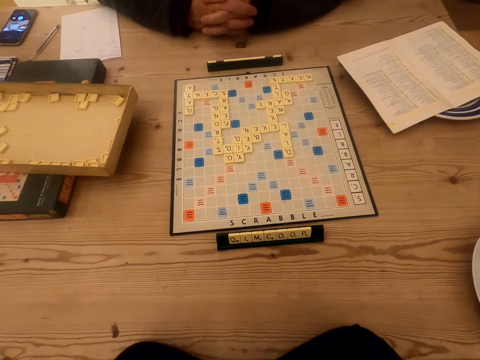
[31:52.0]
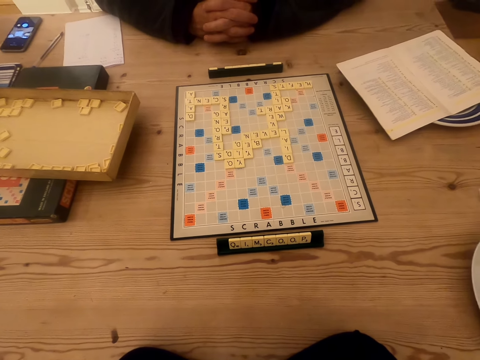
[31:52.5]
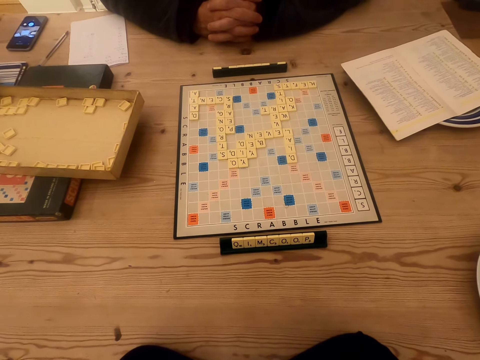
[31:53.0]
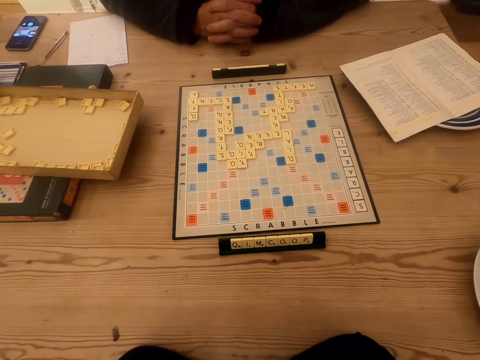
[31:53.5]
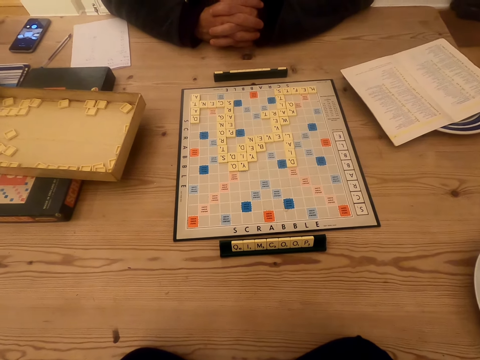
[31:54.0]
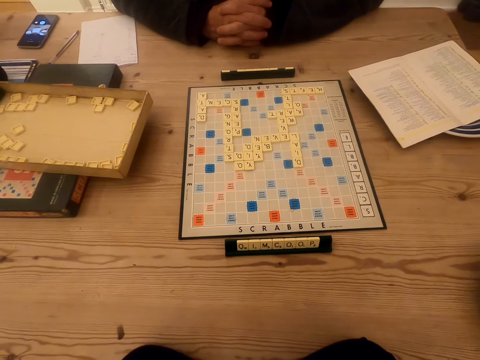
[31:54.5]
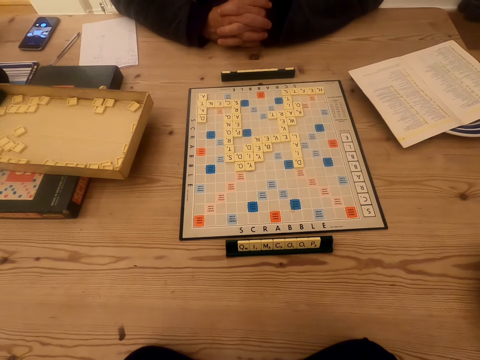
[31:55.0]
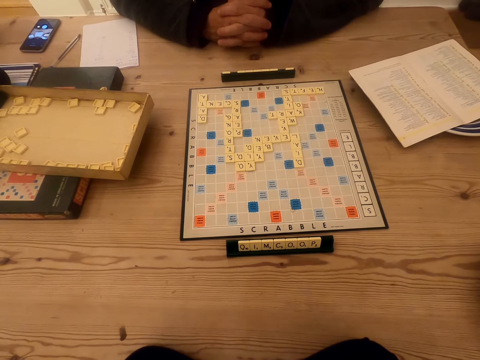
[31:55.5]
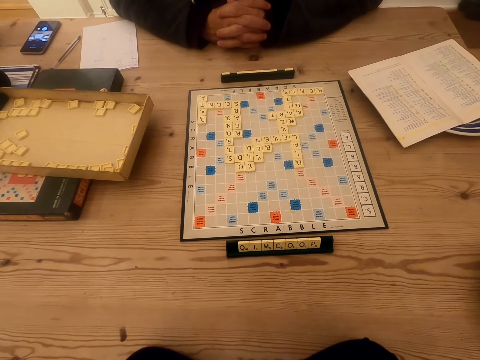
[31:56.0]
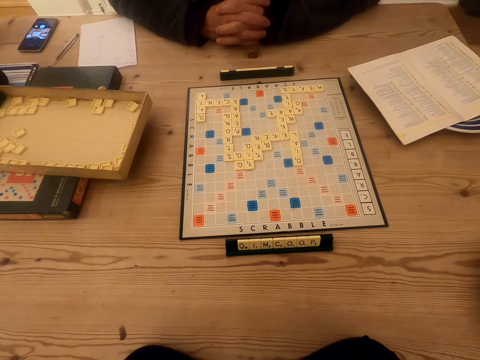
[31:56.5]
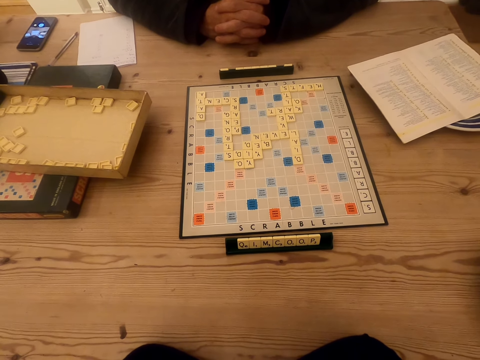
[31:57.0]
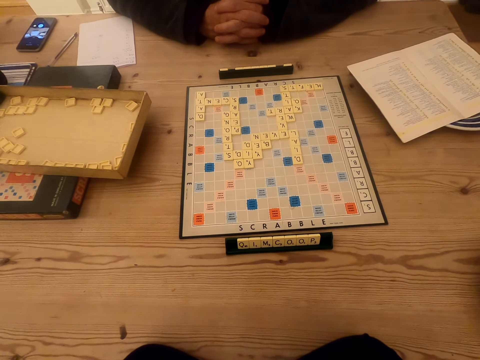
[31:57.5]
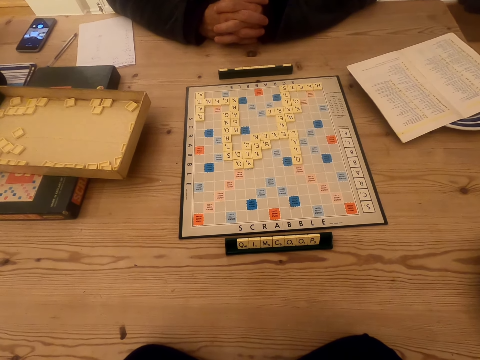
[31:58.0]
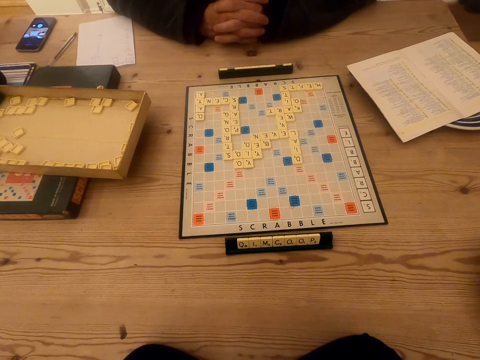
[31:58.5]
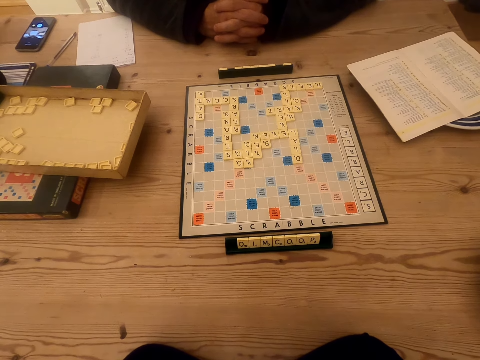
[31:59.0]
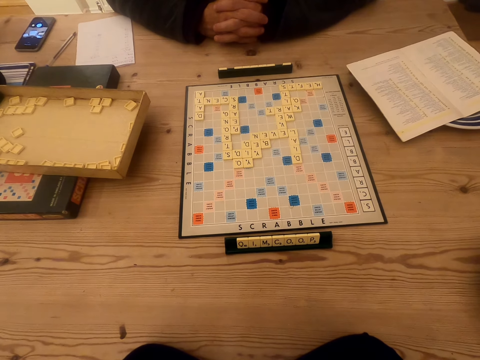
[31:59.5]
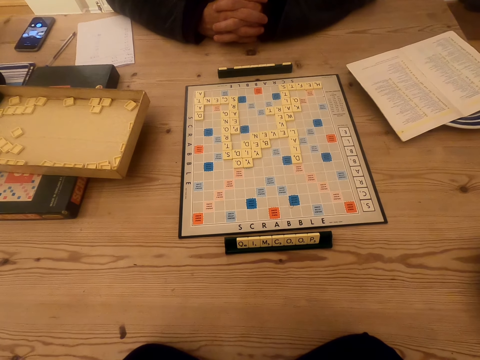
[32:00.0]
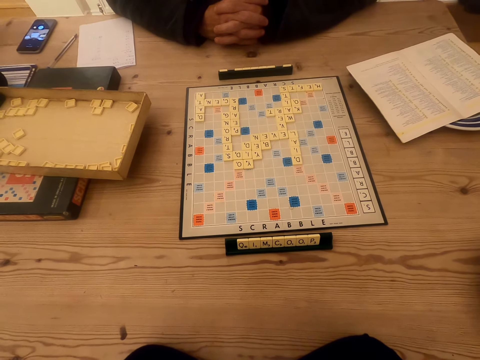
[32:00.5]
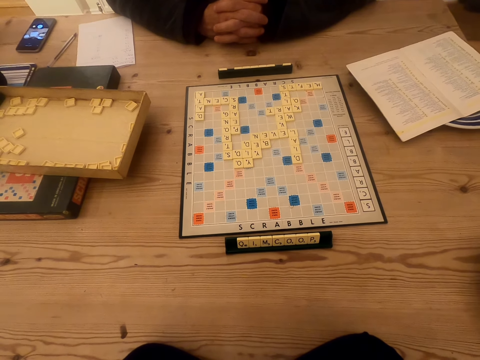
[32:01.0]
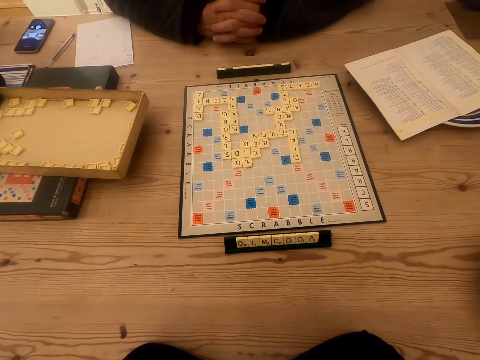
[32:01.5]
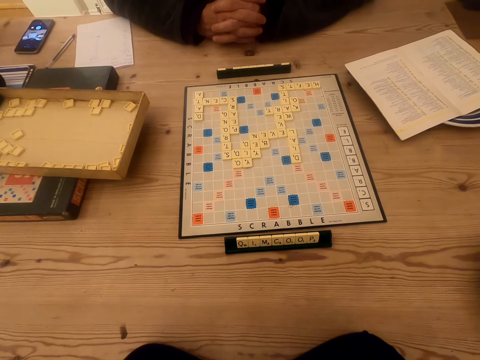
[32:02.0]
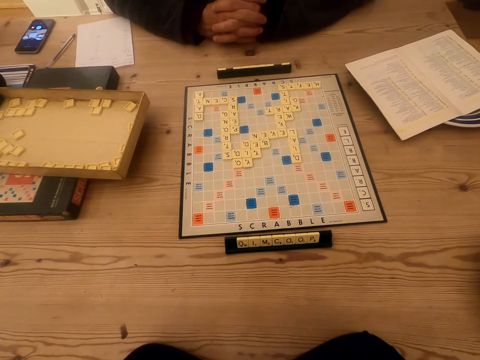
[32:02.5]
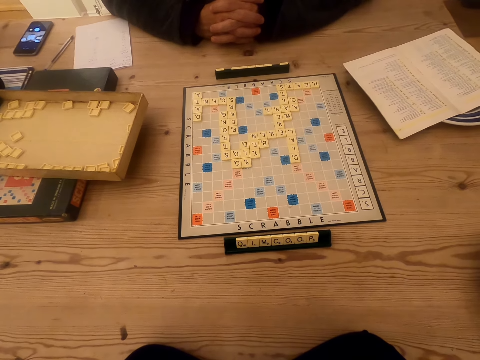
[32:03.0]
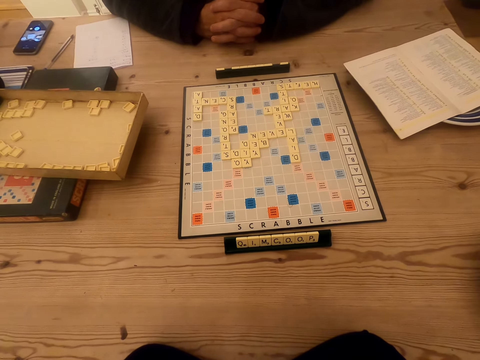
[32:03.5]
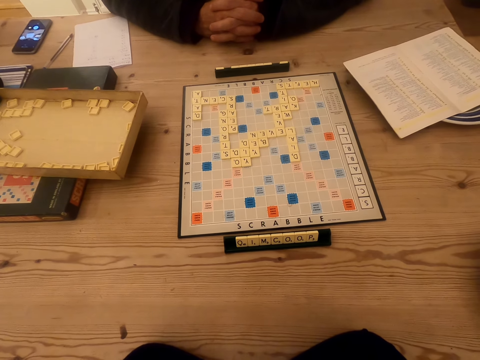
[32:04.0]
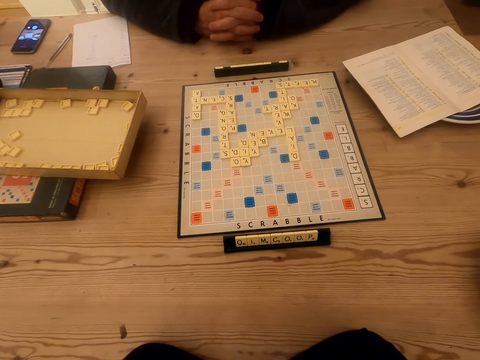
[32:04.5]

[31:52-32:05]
The camera wearer talks to a man. They look at the scrabble board.

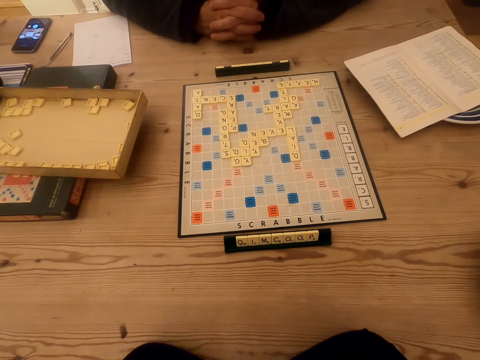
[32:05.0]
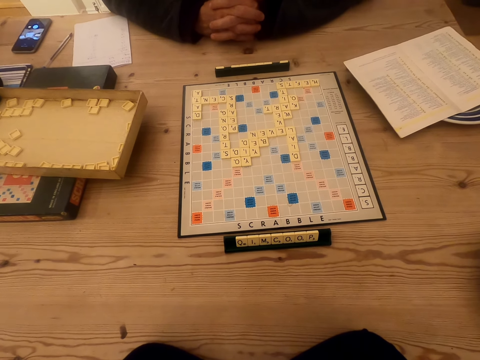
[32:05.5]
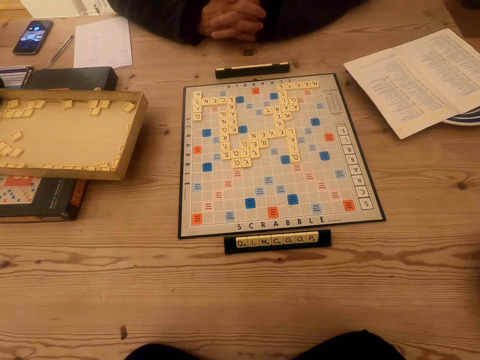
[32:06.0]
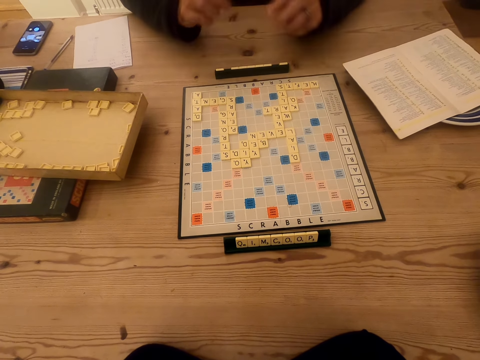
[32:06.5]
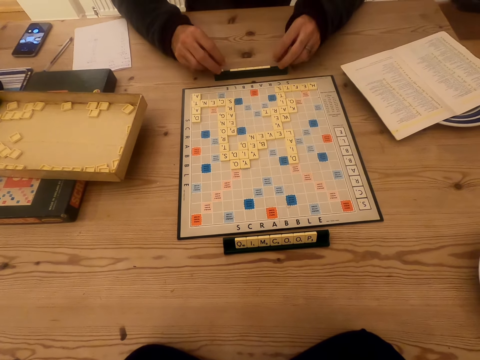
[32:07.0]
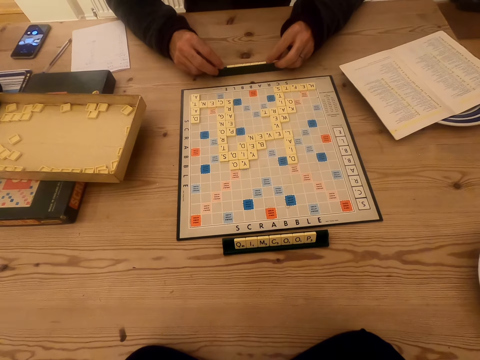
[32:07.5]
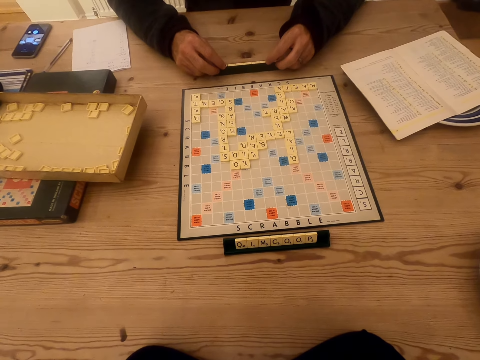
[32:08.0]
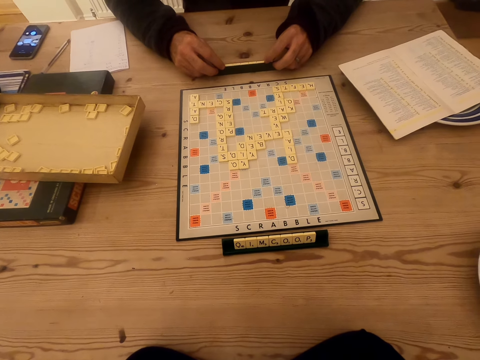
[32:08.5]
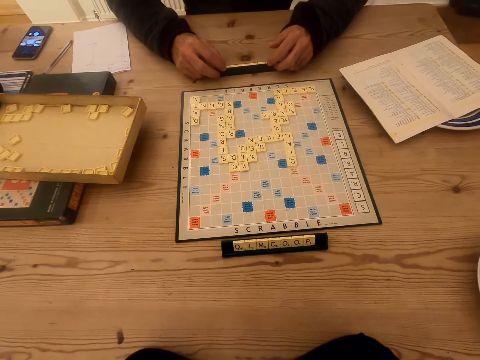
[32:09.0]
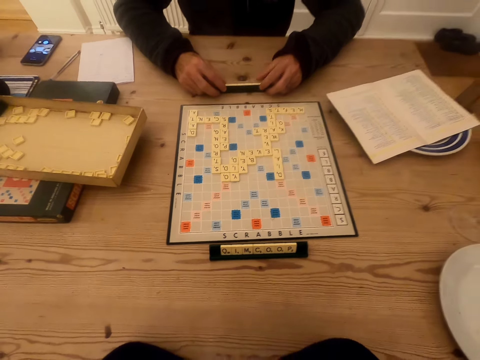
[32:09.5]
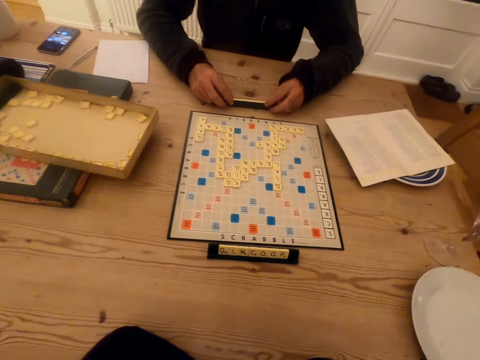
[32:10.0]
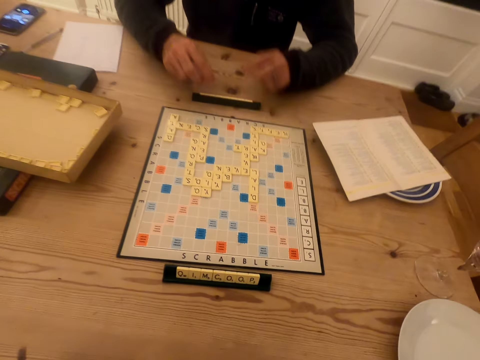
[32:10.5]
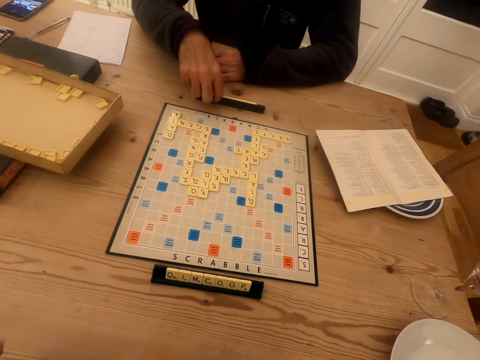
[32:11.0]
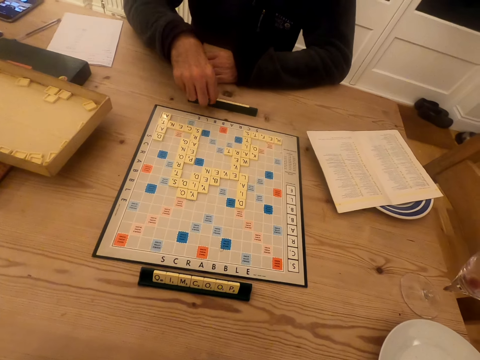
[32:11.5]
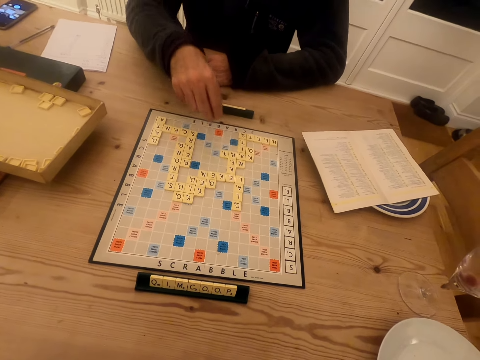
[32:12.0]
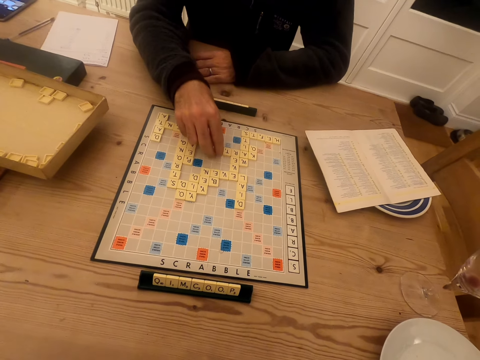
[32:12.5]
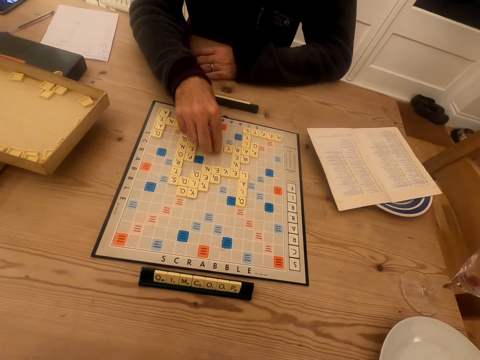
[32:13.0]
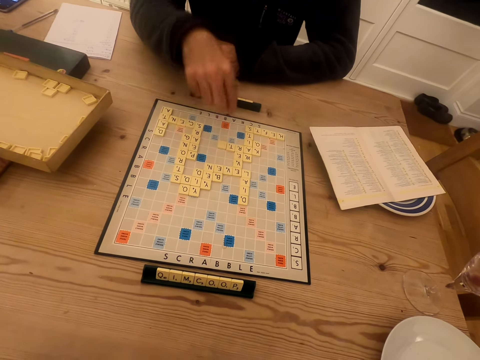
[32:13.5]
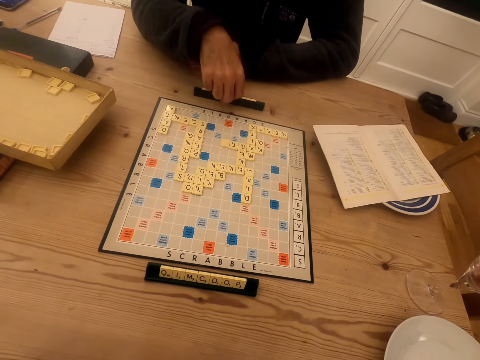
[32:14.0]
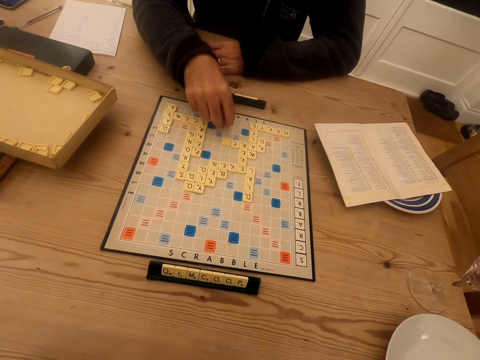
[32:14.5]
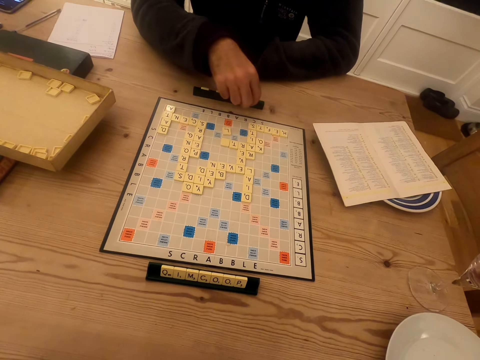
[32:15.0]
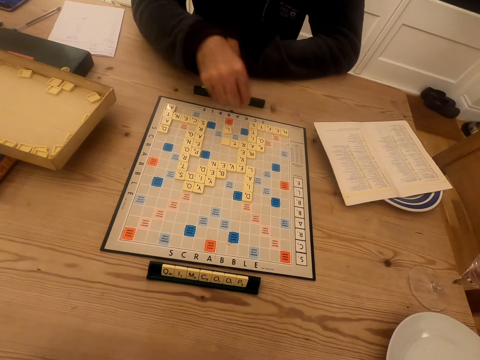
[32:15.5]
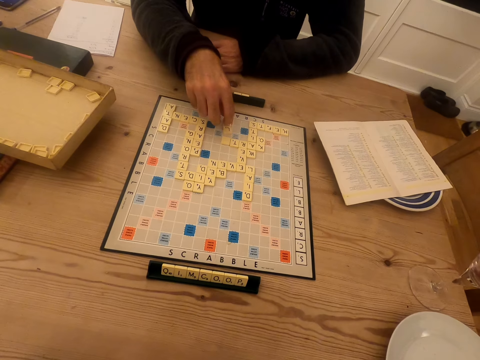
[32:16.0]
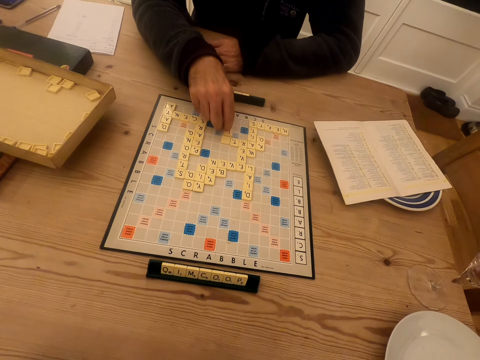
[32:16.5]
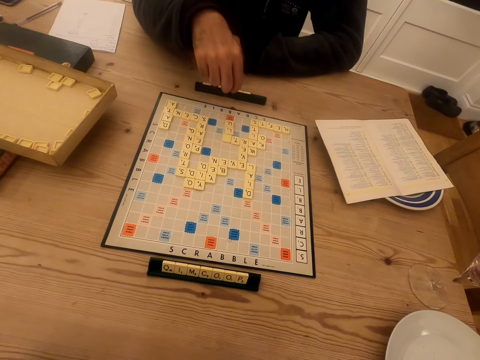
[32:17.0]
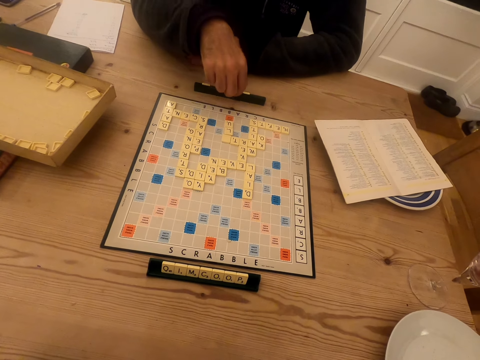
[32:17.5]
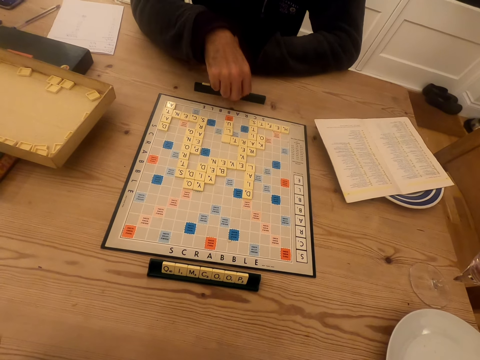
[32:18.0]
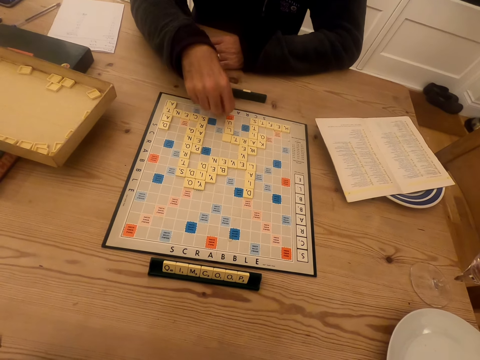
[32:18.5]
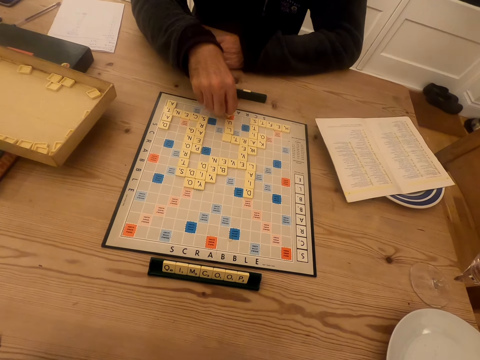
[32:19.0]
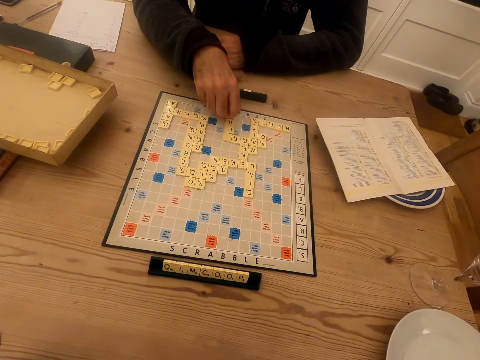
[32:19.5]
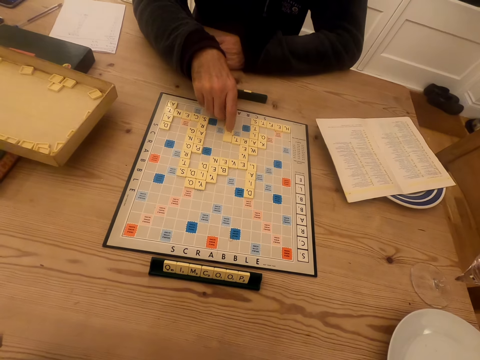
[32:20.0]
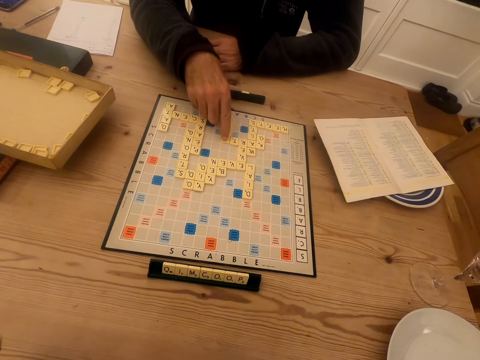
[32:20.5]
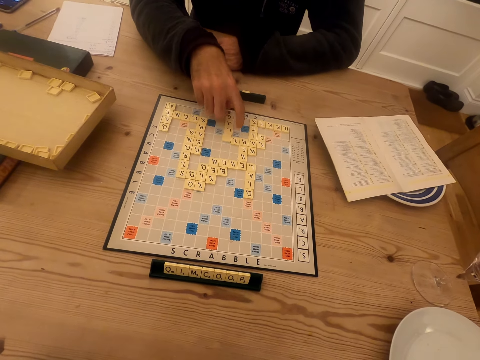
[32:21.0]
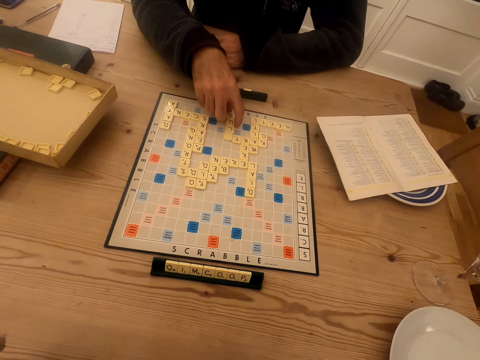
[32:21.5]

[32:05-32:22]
A man touches the chalkboard tile place card holders. The man plays the scrabble game. The man talks to the camera wearer. The man picks the tile on the chalkboard tile place card holders and places the tile on the scrabble board. The man picks the tile on the chalkboard tile place card holders and places the tile on the scrabble board. The man picks the tile on the chalkboard tile place card holders and places the tile on the scrabble board. The man picks the tile on the chalkboard tile place card holders and places the tile on the scrabble board. The man touches the tiles.
